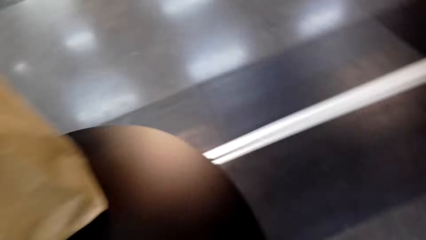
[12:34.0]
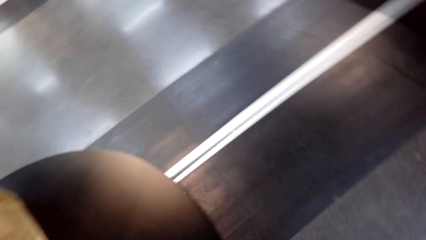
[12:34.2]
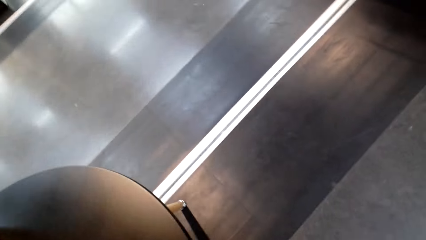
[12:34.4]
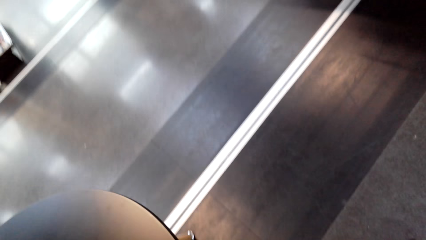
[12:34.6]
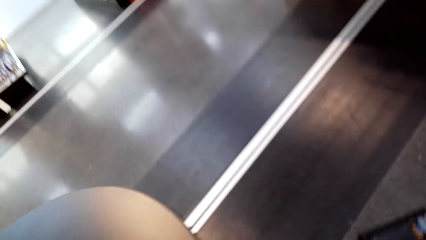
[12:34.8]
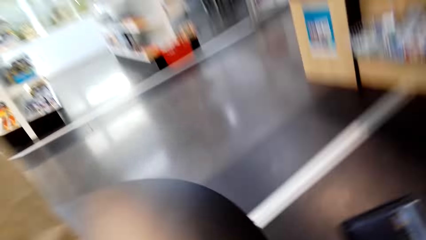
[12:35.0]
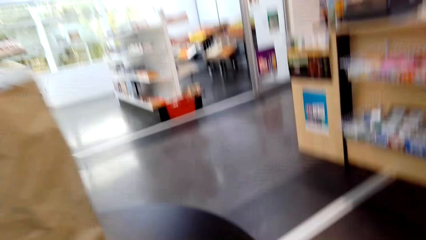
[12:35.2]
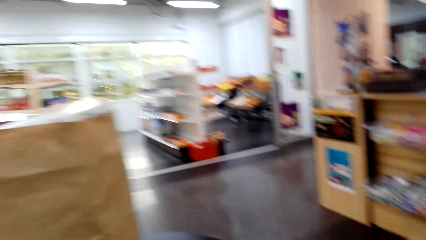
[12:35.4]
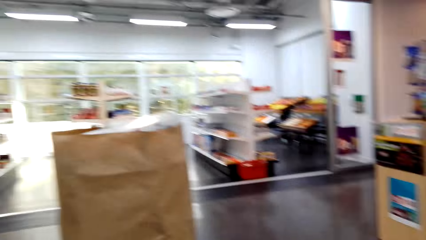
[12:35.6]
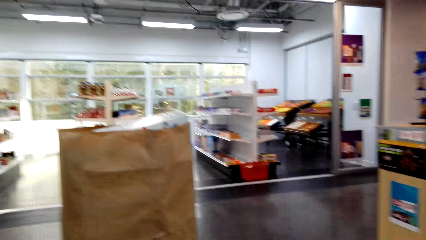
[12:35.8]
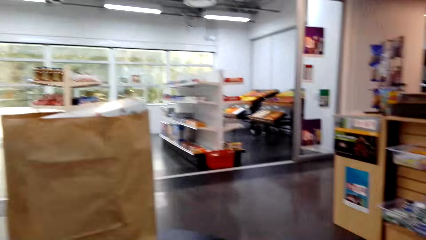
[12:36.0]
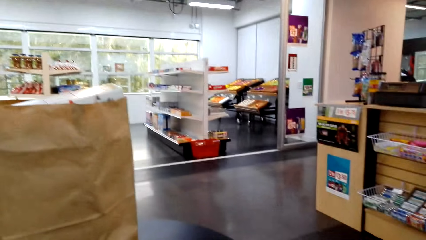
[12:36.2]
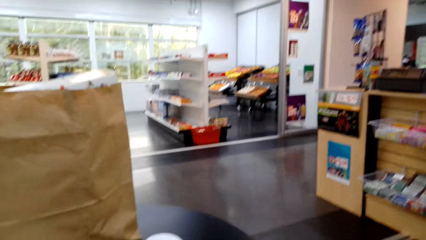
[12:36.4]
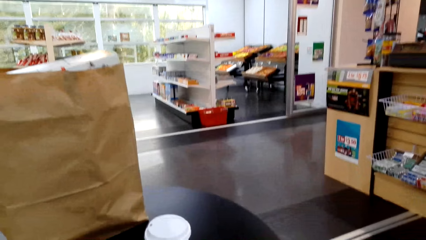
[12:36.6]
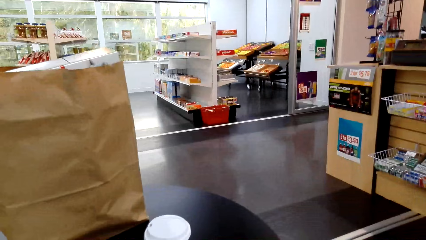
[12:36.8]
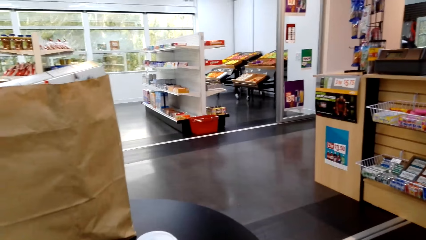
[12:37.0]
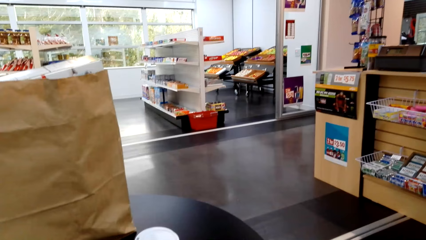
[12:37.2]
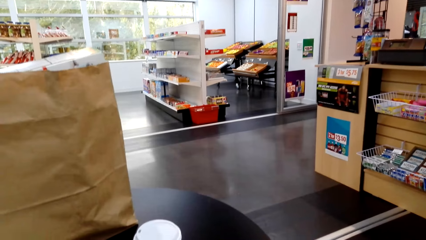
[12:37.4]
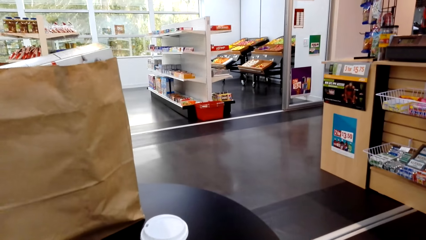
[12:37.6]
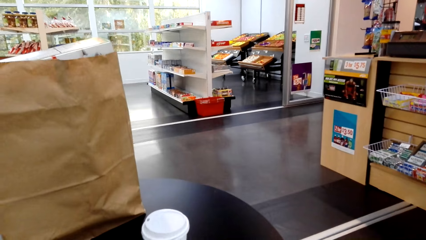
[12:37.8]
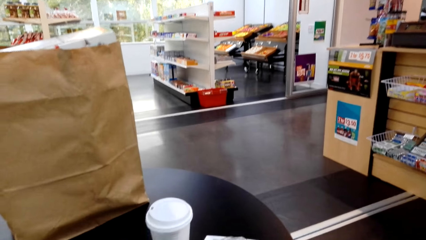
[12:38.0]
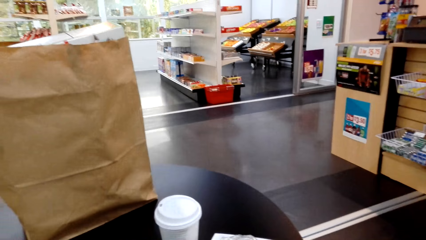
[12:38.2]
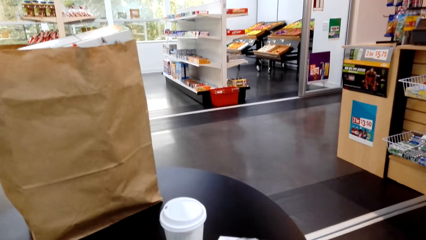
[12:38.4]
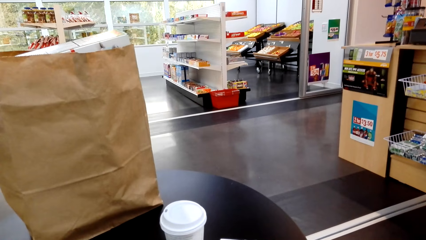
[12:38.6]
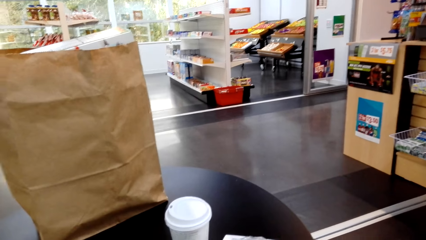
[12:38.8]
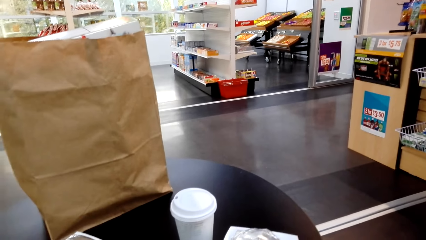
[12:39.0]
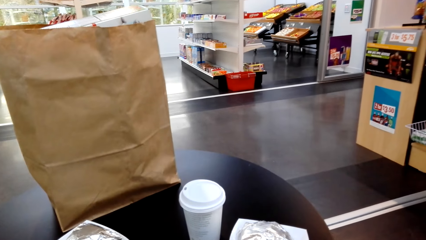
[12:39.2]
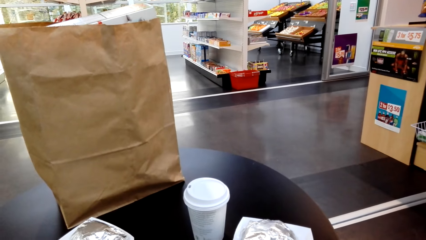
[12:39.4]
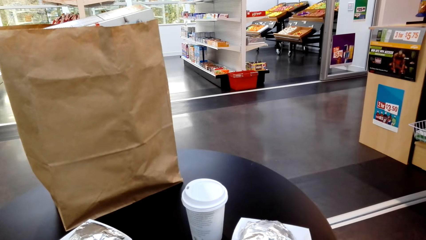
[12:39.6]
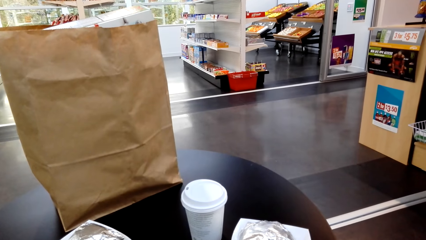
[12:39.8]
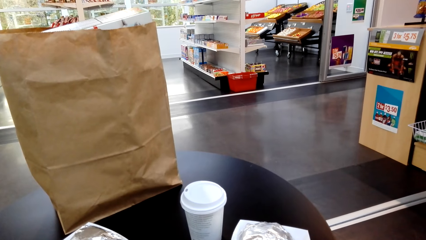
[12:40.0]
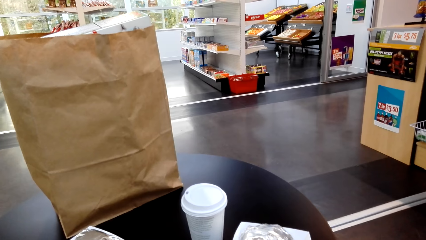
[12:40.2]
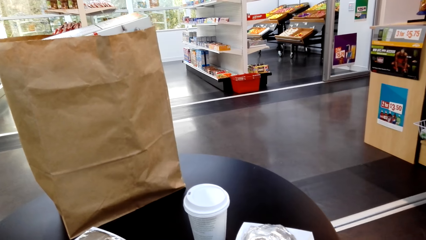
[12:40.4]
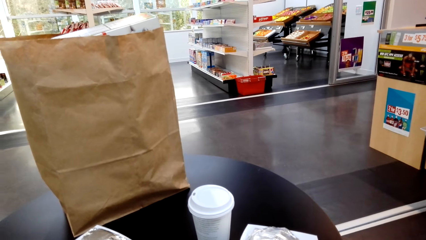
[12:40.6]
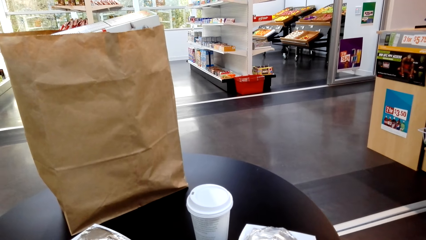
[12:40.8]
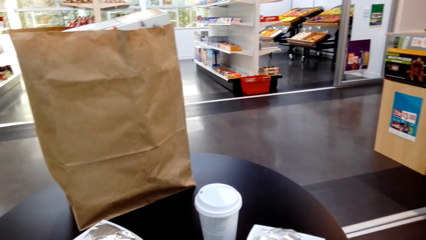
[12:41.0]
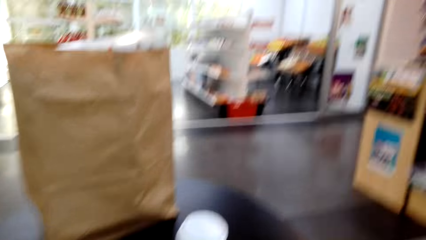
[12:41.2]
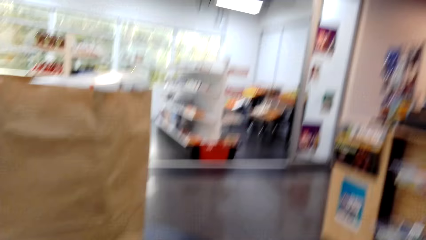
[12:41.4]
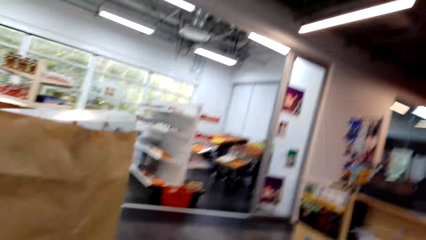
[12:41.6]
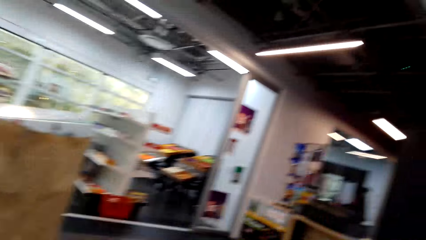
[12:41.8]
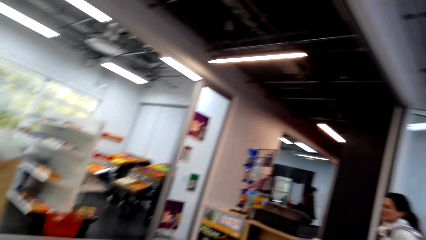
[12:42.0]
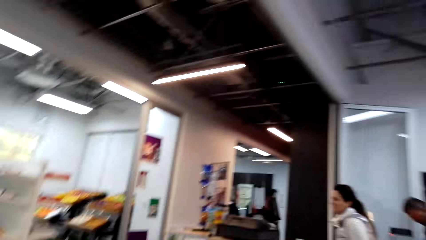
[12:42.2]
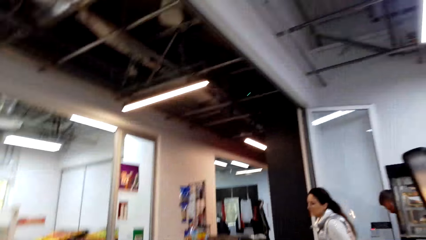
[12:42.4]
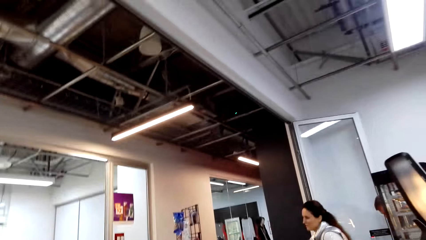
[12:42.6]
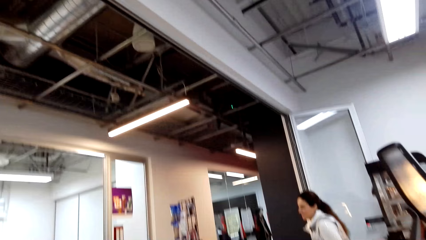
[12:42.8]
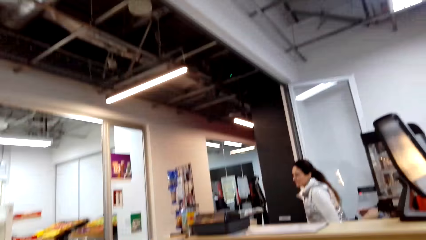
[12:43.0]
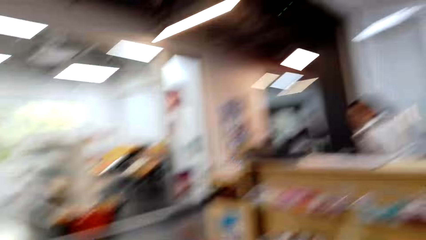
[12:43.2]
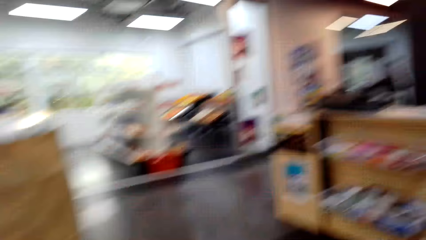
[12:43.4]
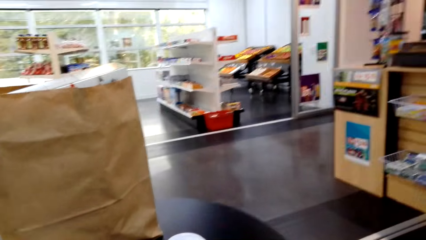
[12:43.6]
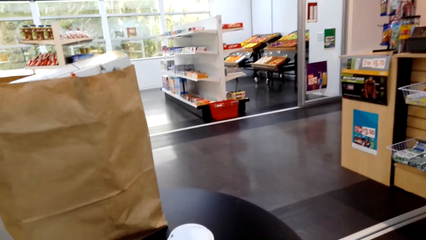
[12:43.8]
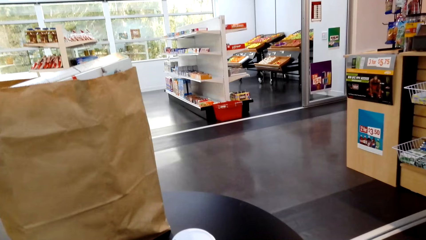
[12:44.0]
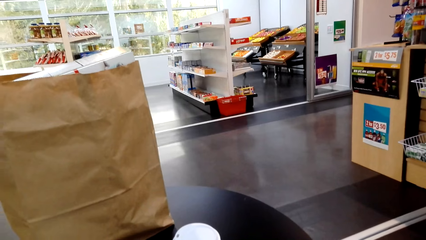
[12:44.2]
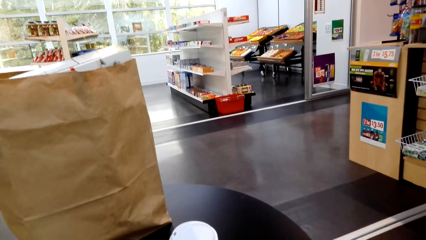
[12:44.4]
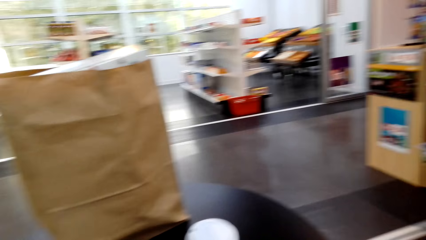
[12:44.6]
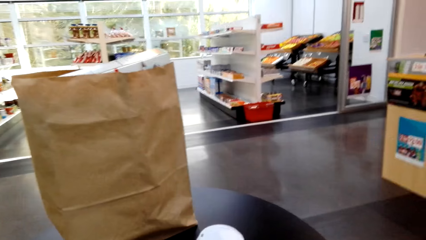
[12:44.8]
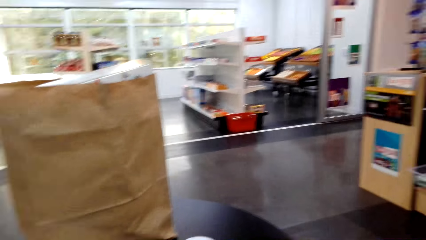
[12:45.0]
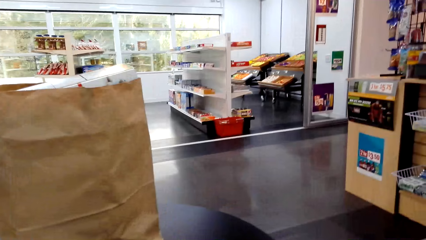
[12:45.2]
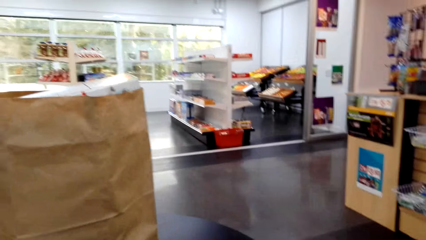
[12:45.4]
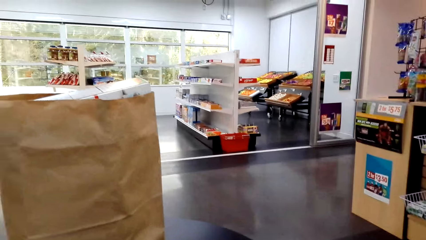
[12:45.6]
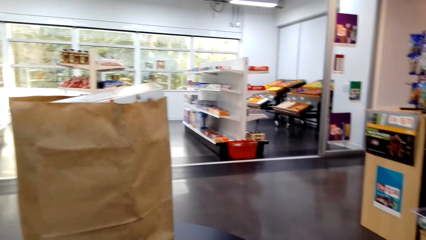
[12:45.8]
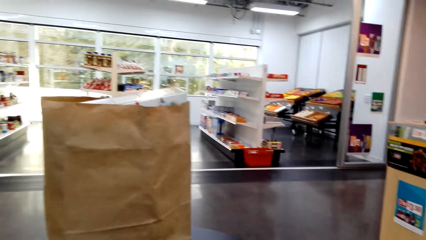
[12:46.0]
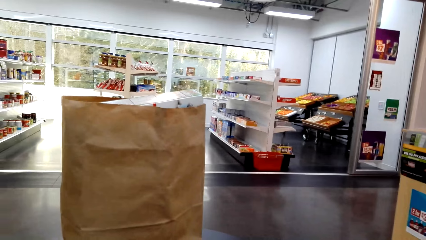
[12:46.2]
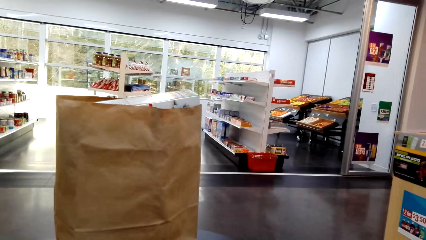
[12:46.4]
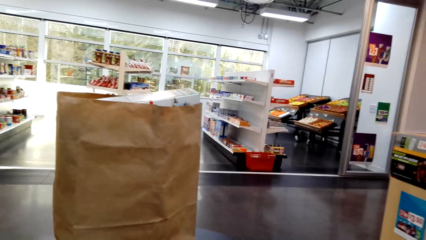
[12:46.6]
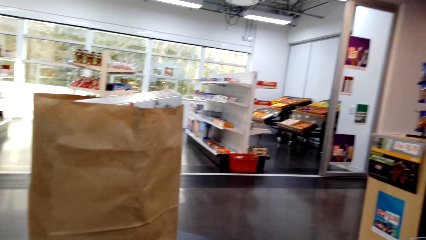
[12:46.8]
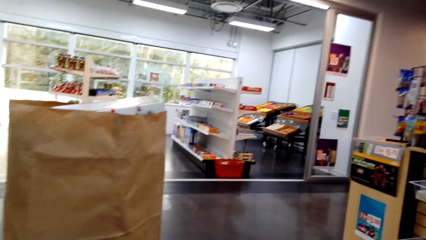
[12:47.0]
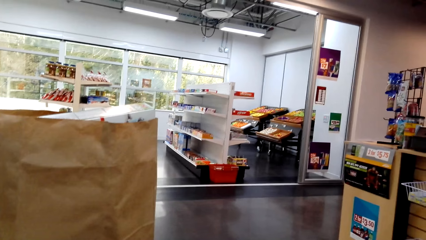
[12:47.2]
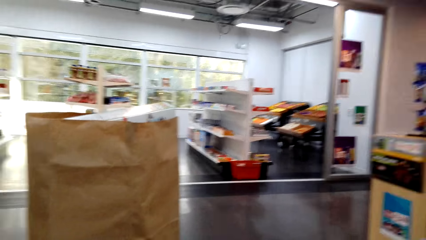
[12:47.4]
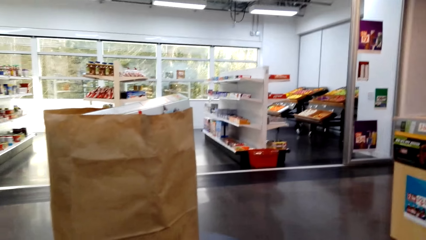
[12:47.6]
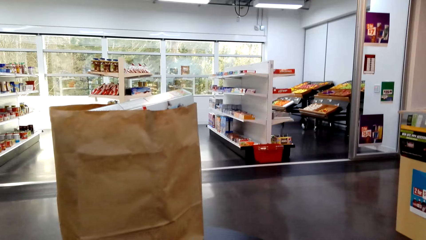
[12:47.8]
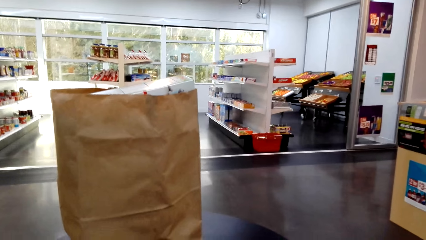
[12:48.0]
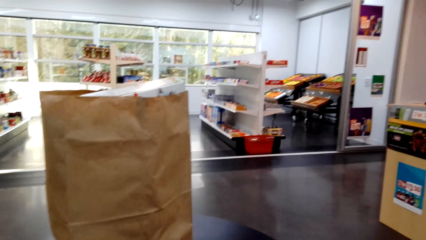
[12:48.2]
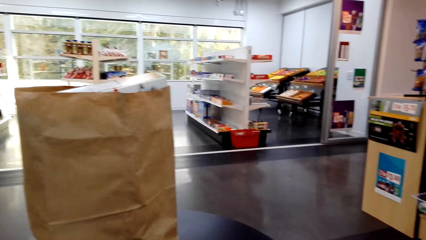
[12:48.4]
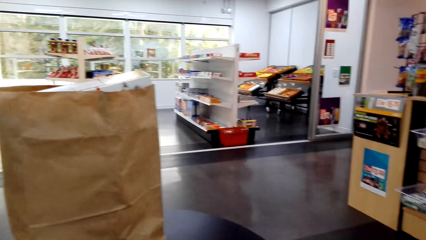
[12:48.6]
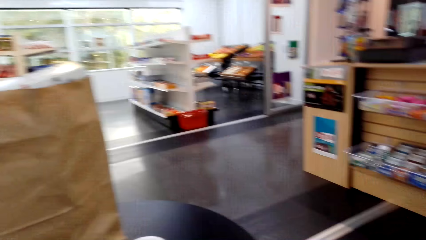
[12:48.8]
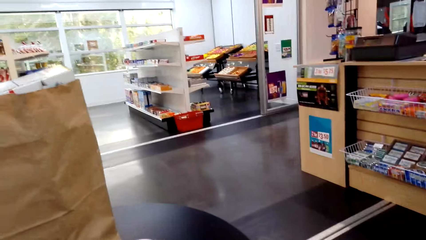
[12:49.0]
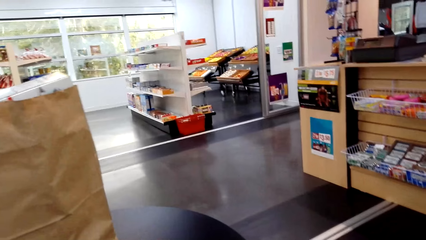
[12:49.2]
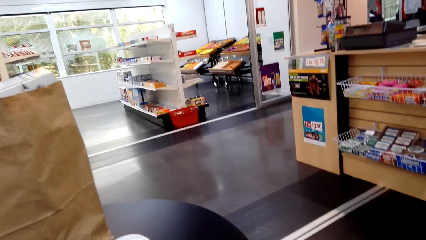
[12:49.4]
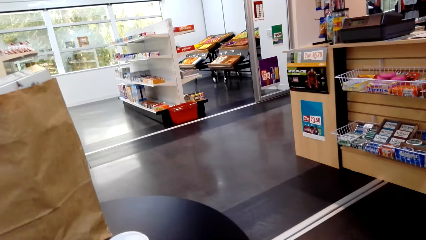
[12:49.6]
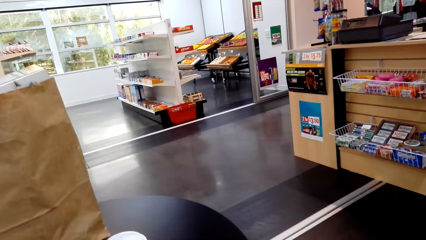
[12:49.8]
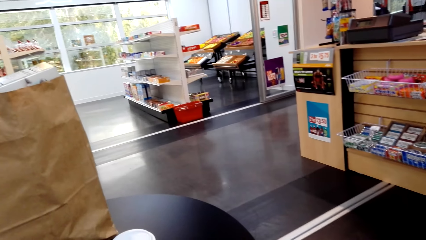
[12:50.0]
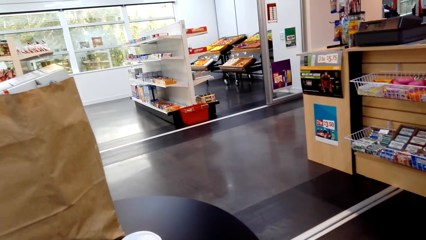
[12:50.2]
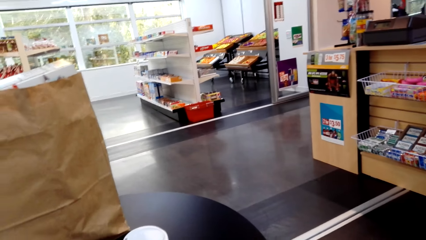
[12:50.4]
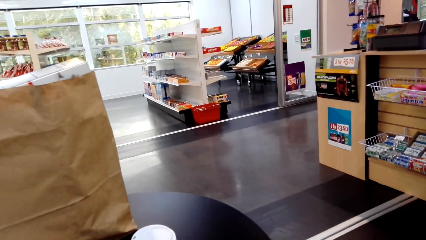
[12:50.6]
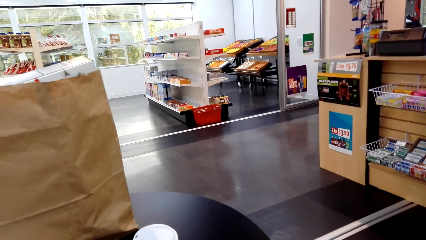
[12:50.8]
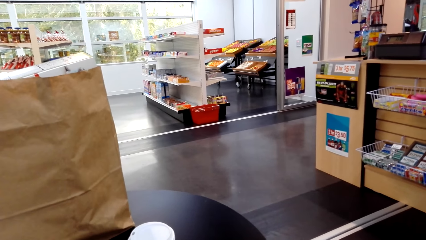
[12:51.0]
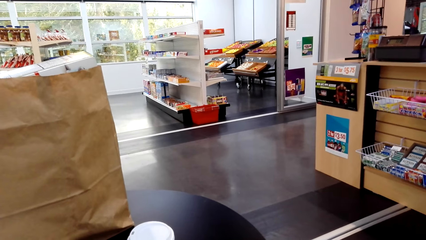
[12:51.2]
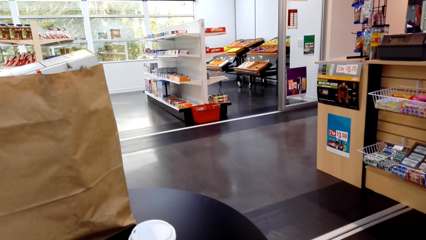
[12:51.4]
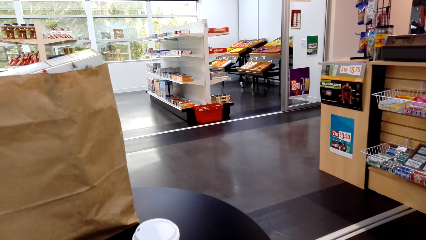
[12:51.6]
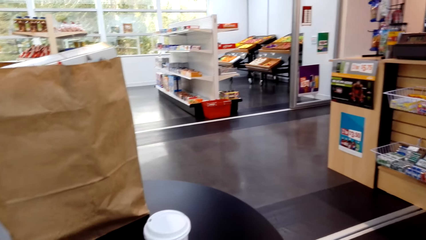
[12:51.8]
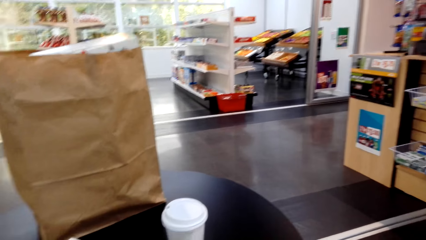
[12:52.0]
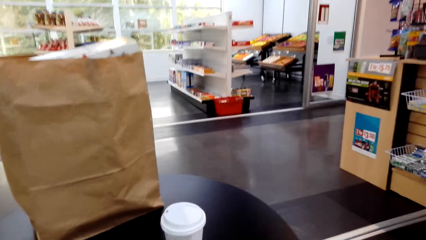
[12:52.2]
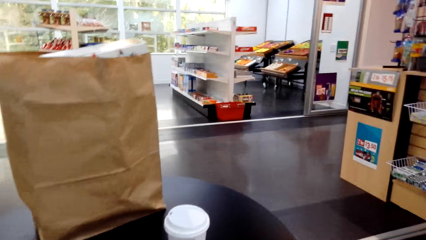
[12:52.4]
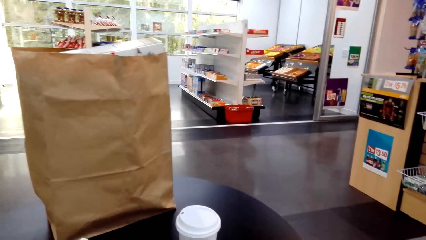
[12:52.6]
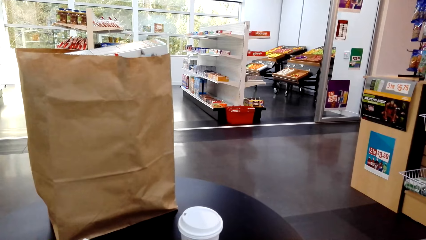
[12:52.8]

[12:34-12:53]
The camera wearer looks around. They look at the paper bag. They look at the sachets.
